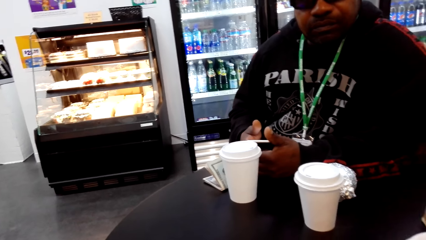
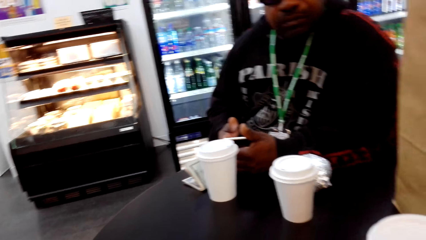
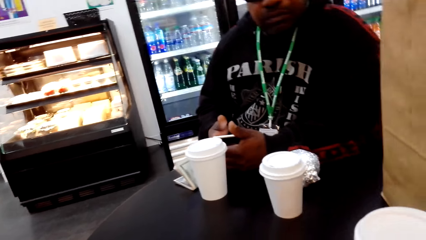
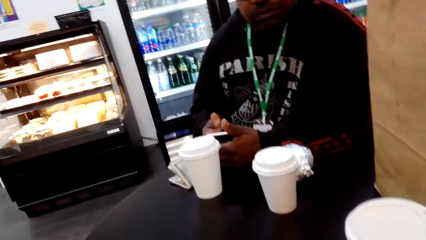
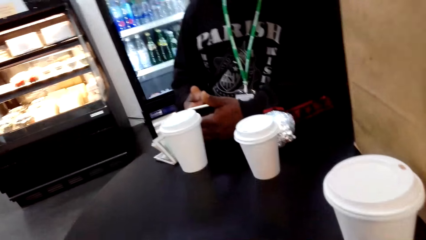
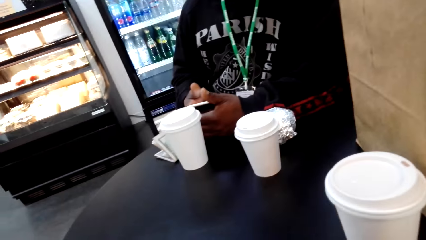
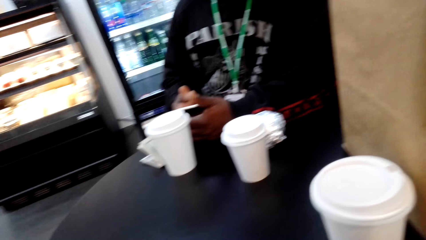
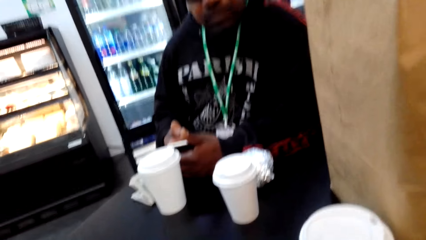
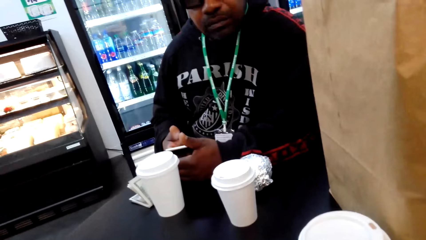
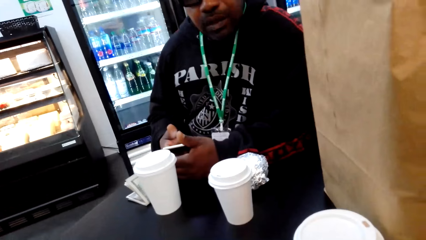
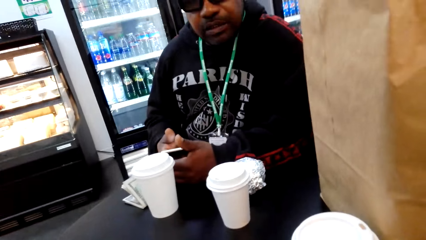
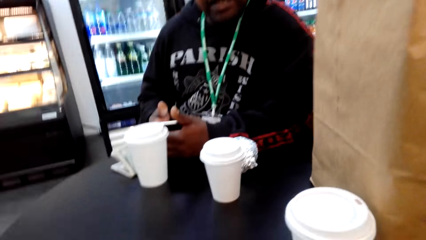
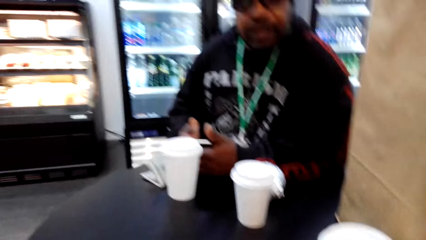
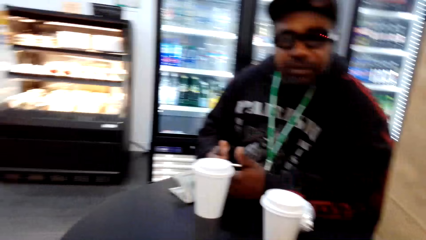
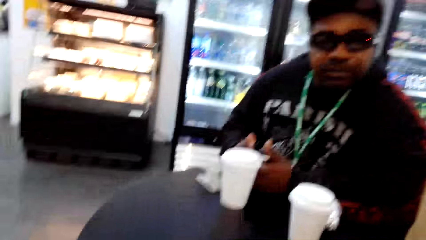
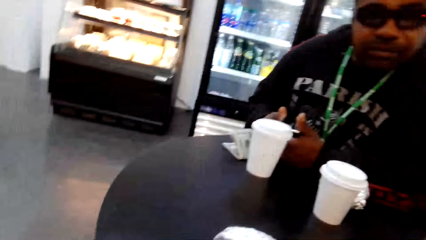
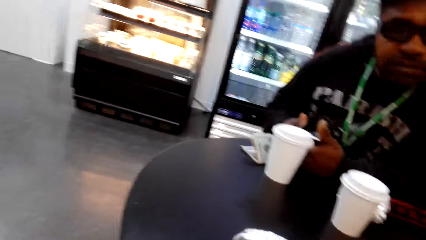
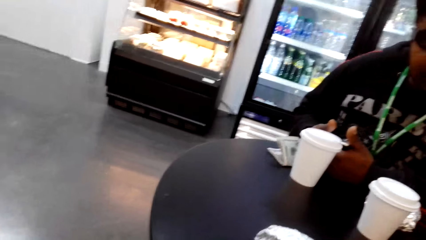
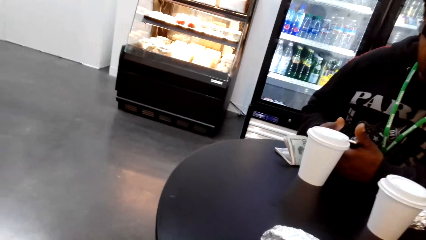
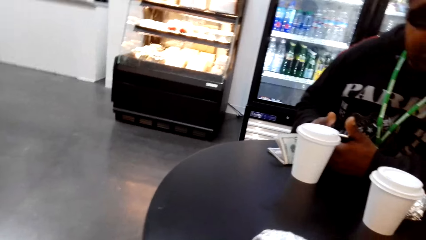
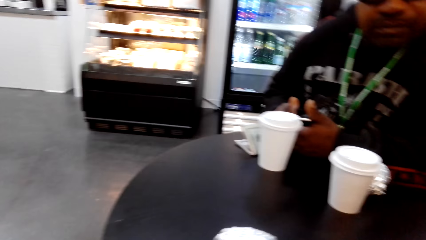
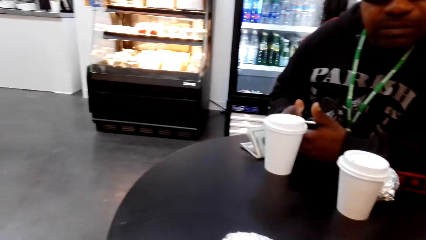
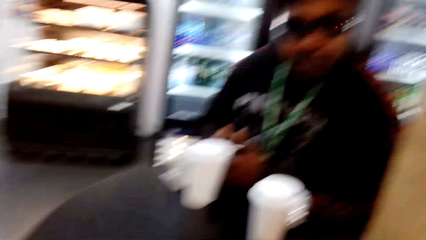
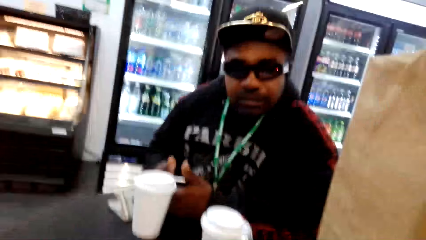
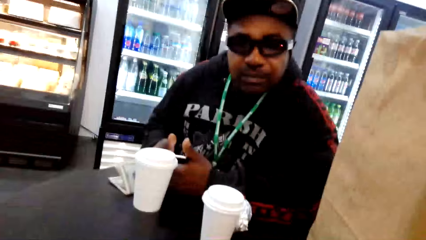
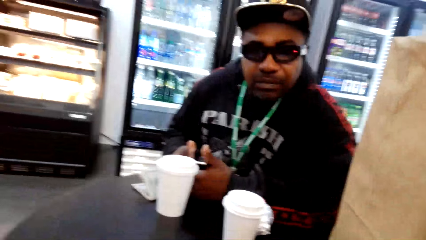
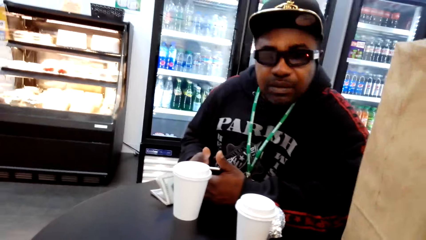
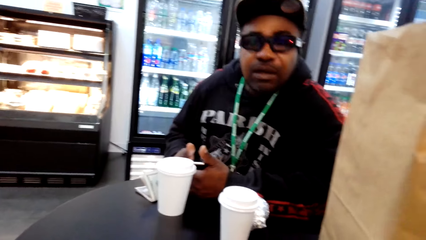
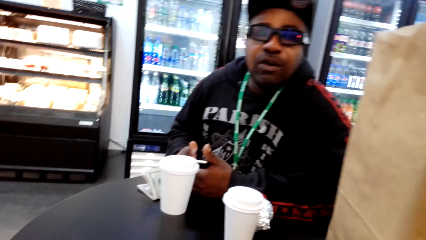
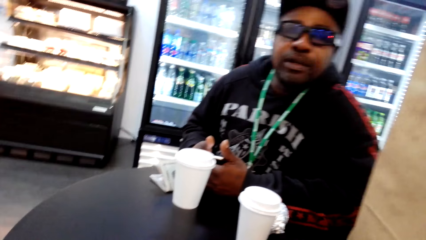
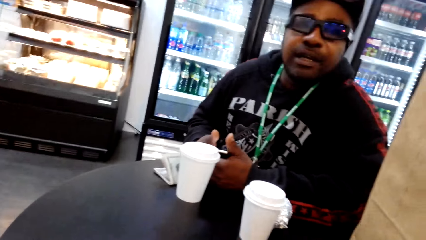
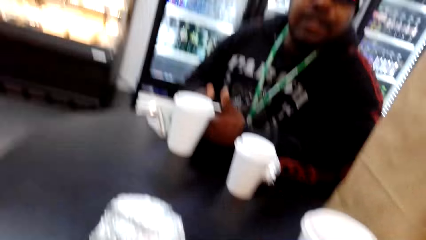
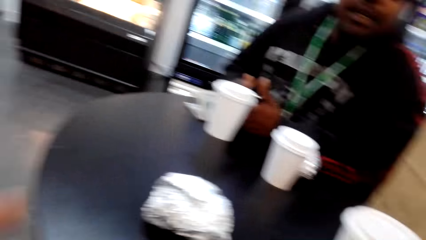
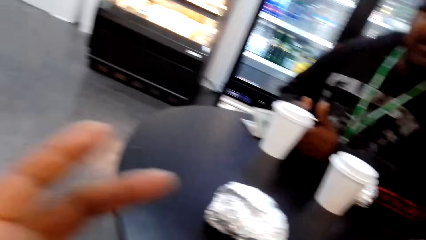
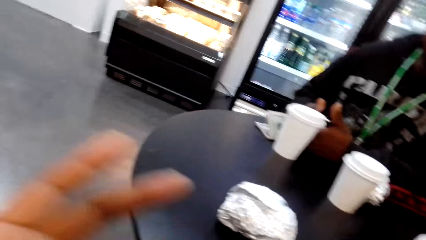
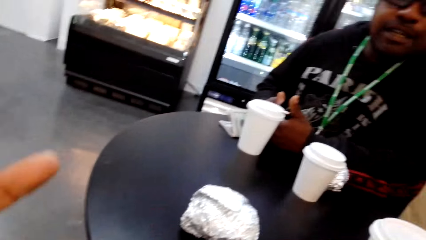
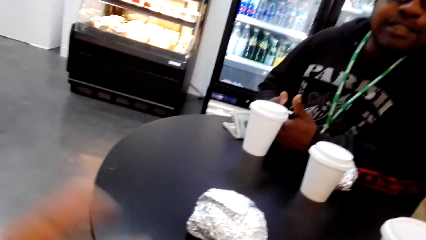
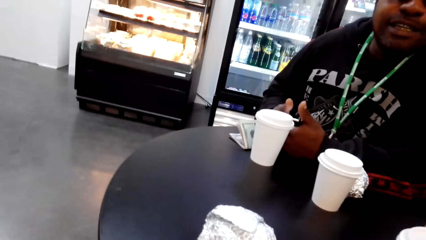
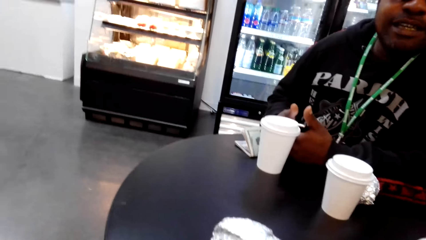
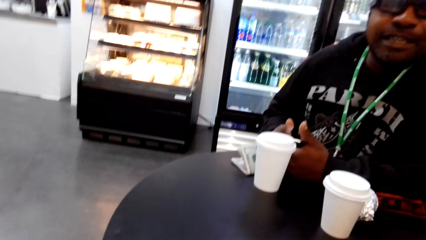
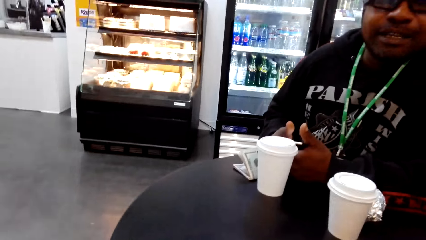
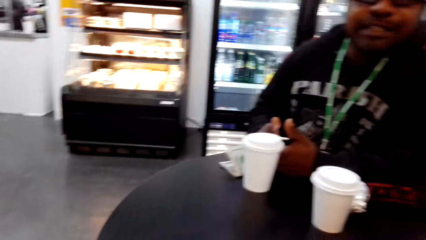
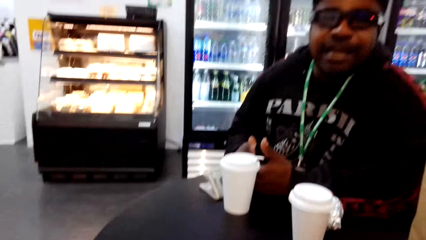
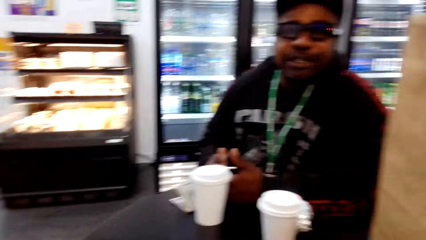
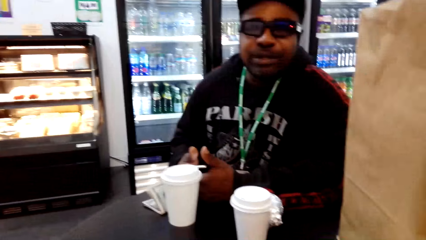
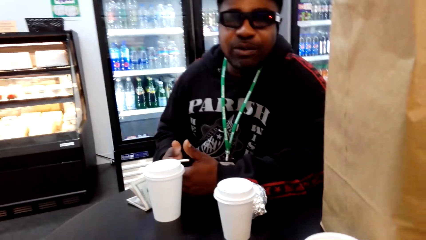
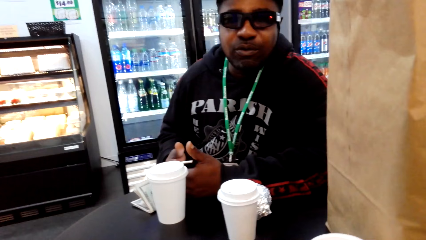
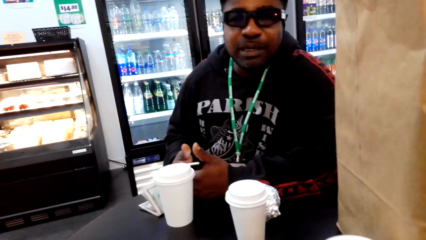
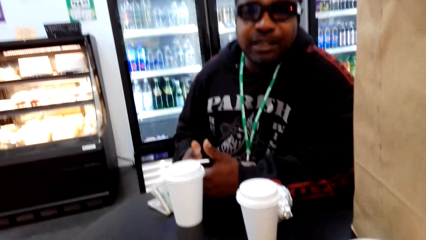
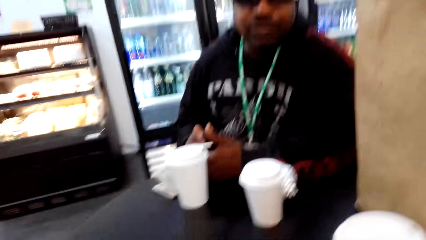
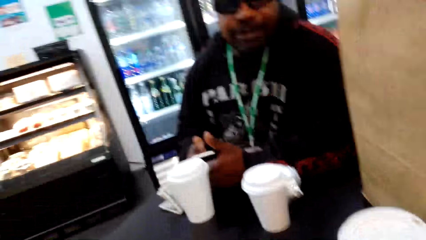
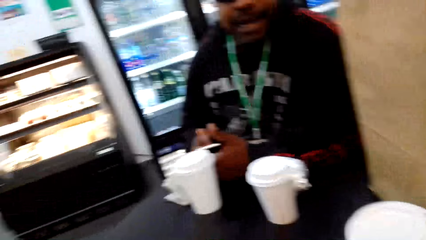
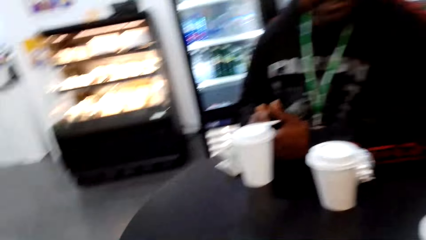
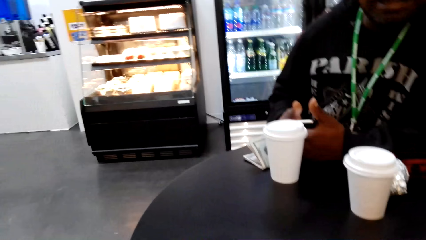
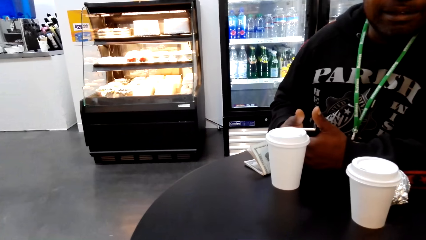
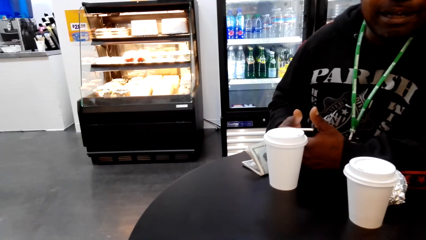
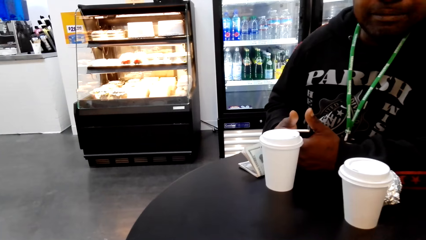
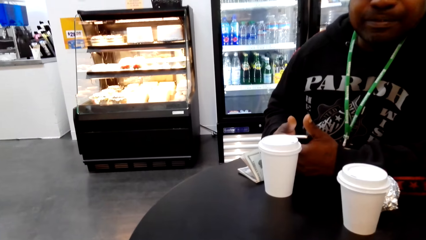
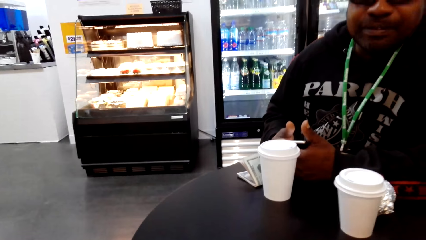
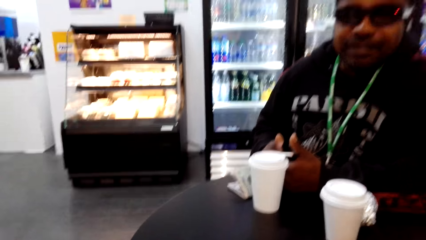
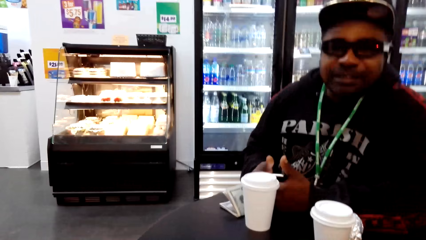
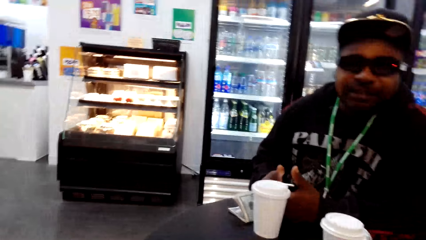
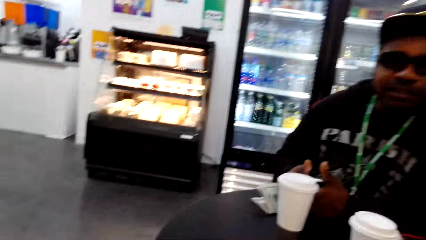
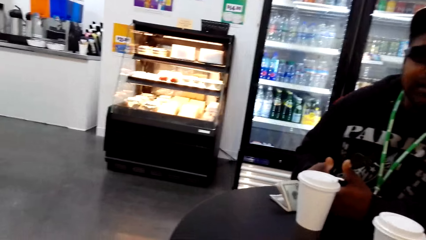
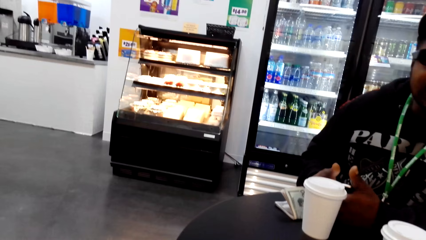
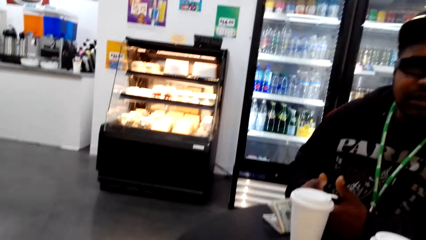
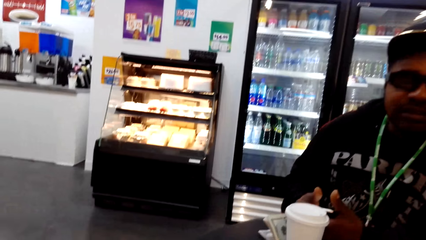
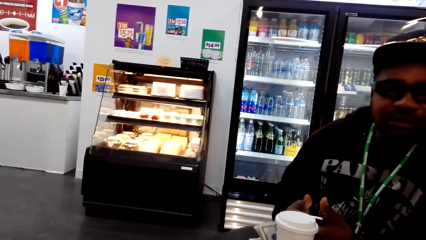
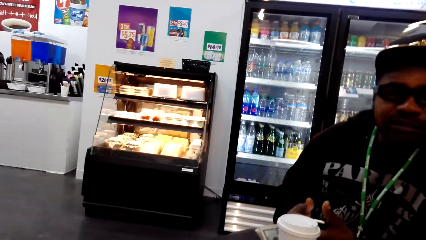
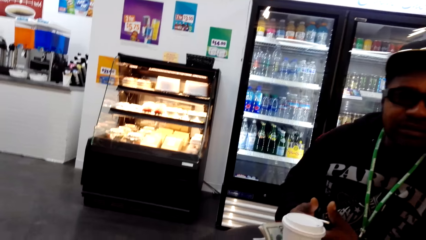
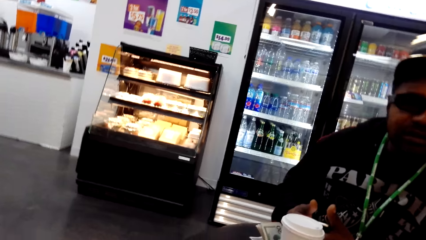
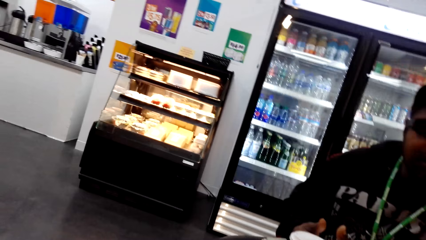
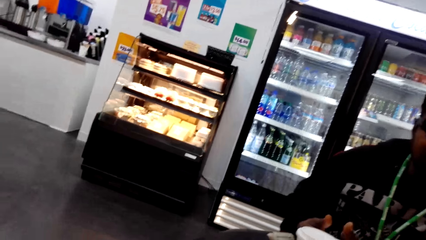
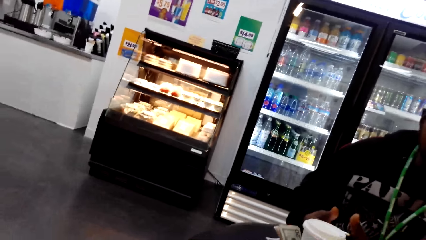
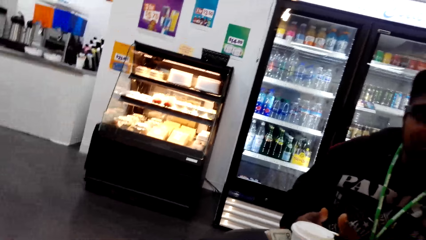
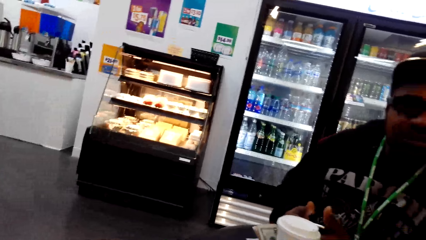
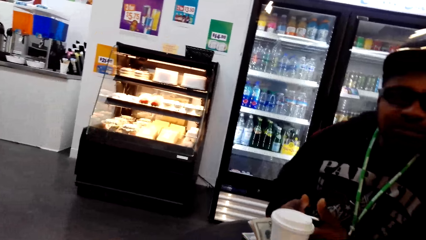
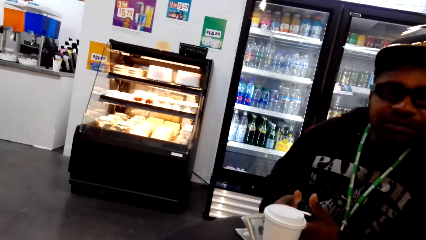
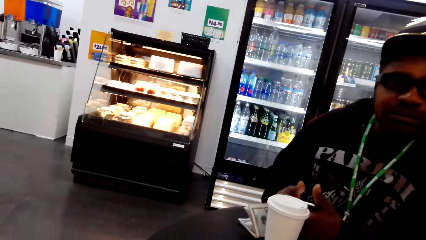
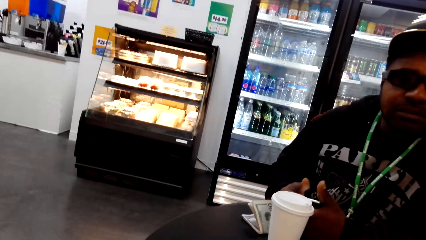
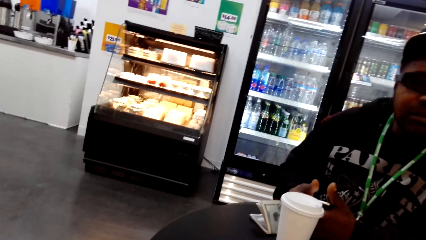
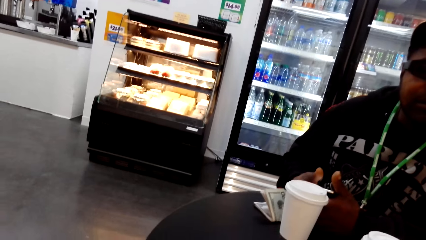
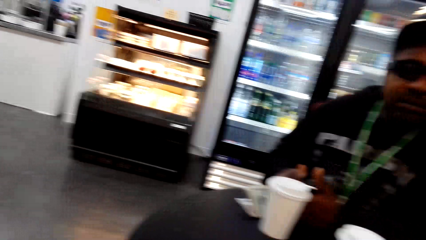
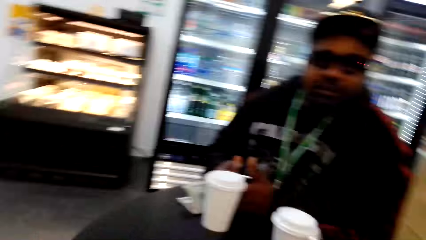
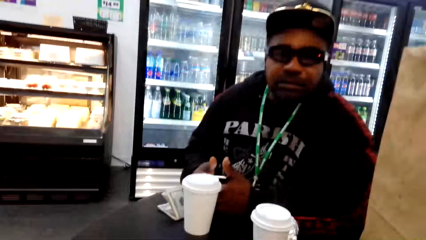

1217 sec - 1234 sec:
The camera wearer laughs. A man speaks to the camera wearer. The camera wearer speaks to the man. The man speaks to the camera wearer. The camera wearer speaks to the man.
